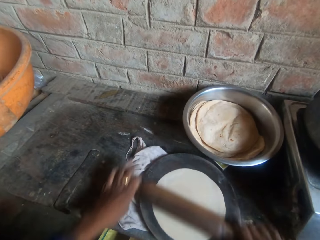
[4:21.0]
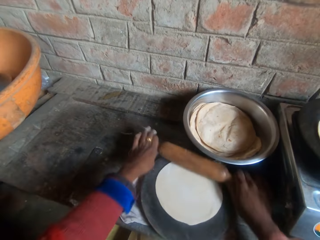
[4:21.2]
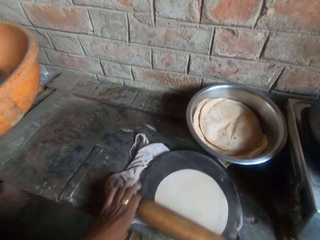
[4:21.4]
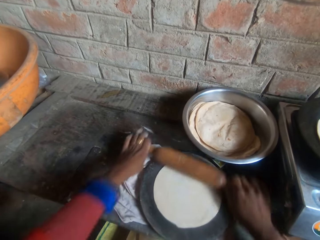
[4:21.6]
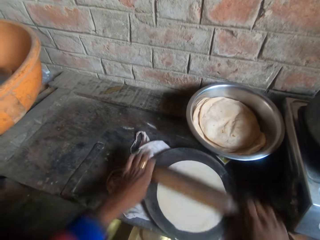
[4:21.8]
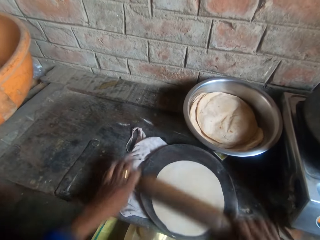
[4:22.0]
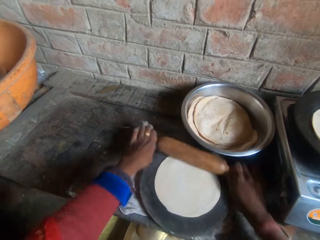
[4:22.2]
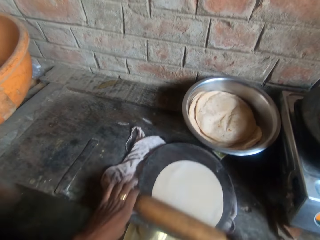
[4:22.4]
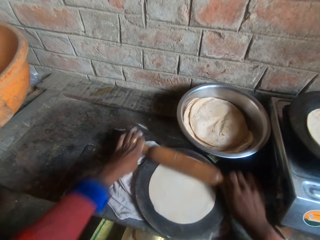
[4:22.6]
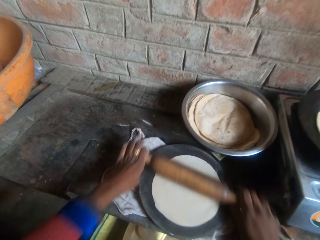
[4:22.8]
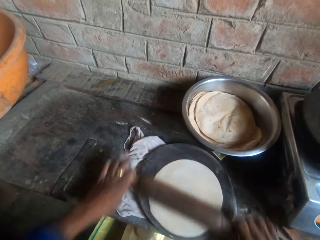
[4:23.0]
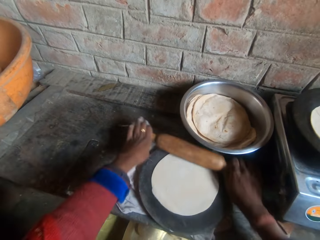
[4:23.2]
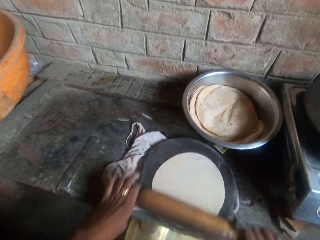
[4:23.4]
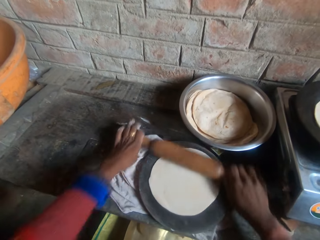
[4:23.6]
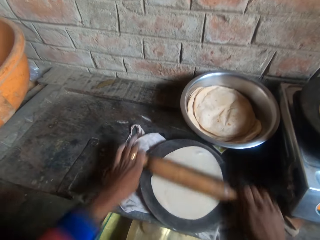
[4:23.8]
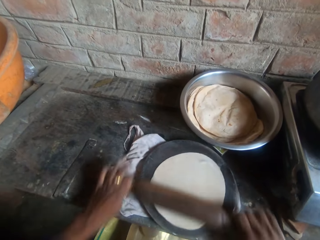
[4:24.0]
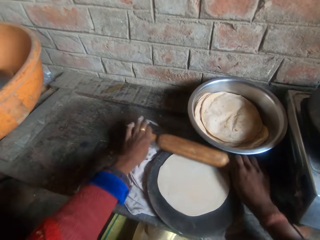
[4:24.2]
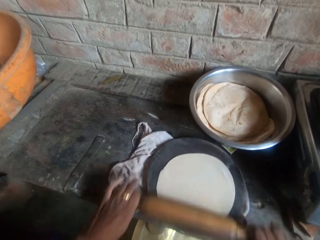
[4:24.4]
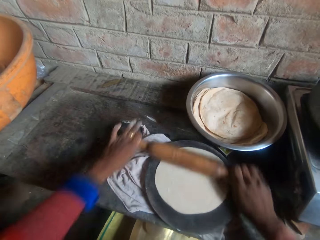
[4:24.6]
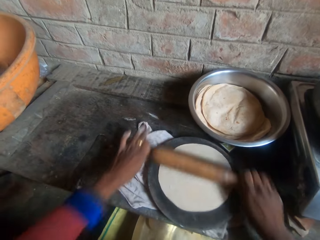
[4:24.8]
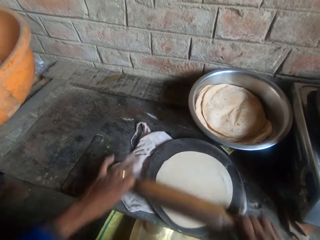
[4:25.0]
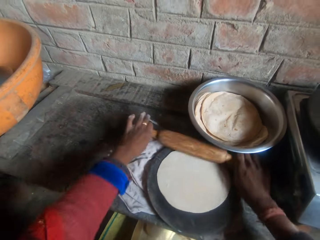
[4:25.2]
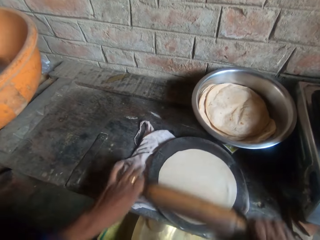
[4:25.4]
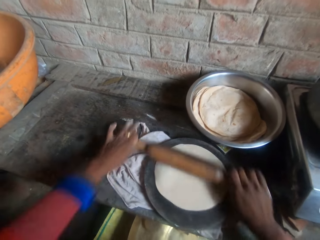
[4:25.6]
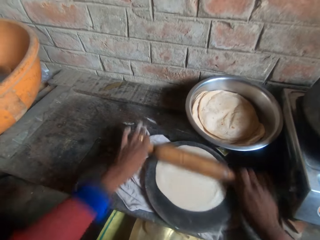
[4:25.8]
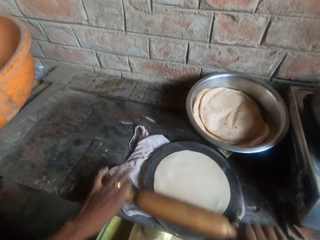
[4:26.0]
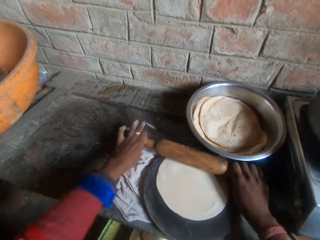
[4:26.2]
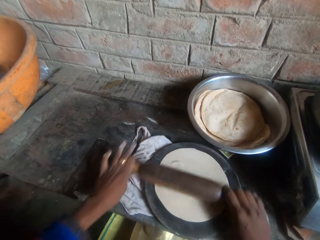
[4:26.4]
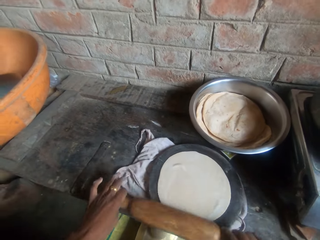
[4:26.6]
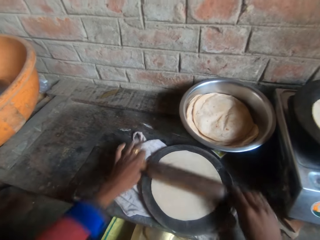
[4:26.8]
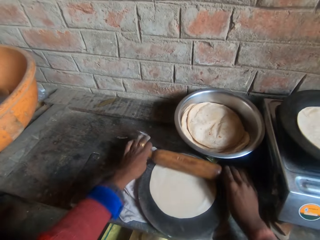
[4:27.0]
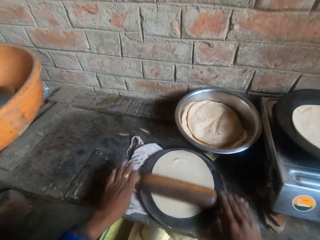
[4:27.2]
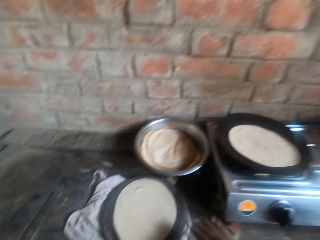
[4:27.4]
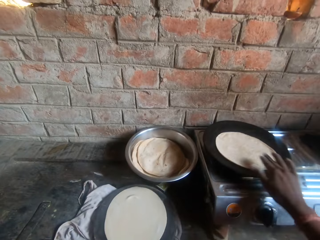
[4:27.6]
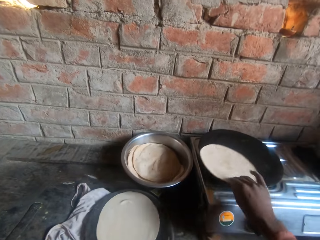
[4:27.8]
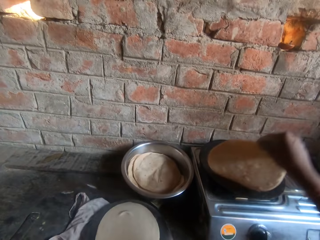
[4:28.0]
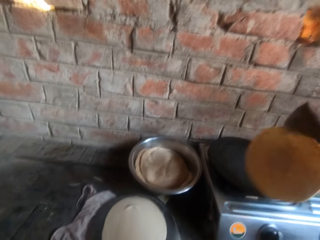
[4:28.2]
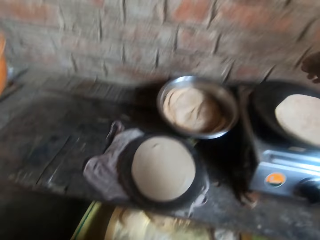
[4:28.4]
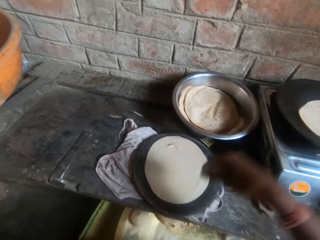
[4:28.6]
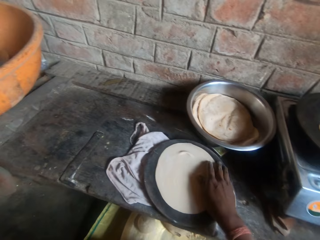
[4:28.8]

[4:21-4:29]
The camera wearer moves her hand forward, moves the flatbread towards her, and lifts up the flatbread. They flip the dough on the girdle with his hand. They drop the flatbread on the pan.

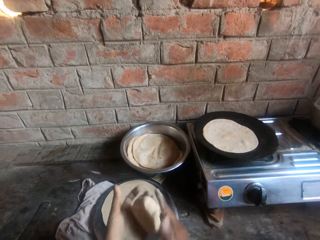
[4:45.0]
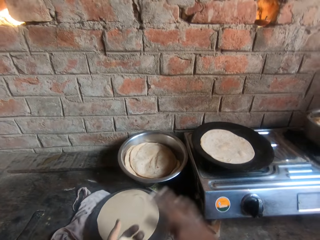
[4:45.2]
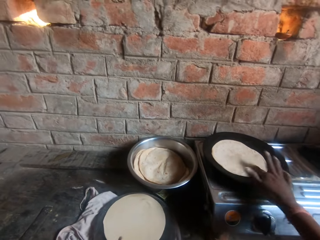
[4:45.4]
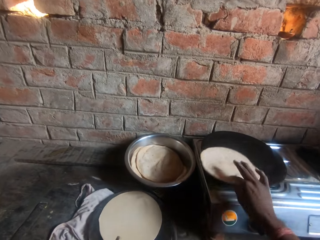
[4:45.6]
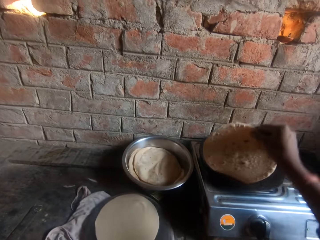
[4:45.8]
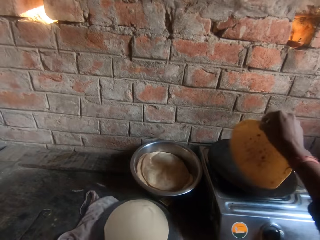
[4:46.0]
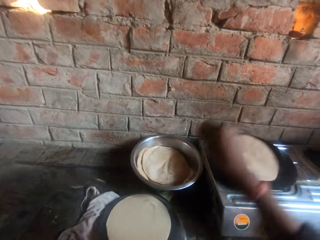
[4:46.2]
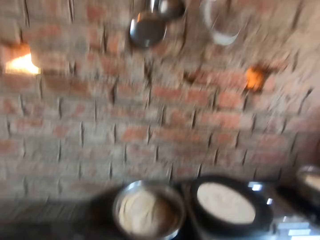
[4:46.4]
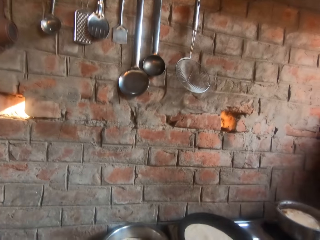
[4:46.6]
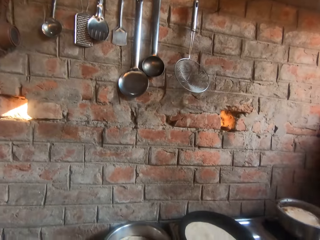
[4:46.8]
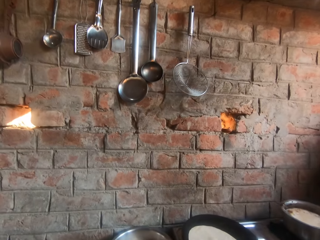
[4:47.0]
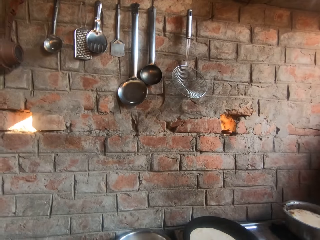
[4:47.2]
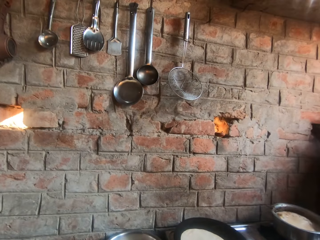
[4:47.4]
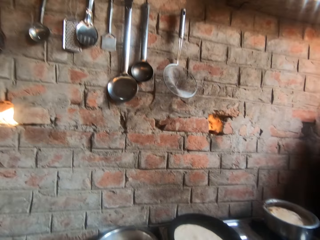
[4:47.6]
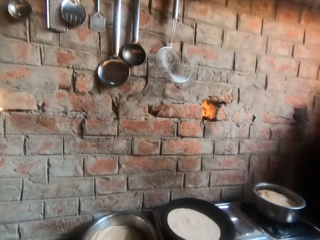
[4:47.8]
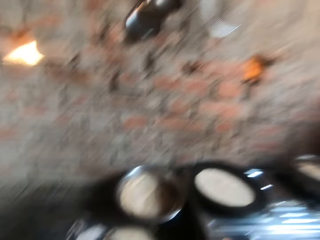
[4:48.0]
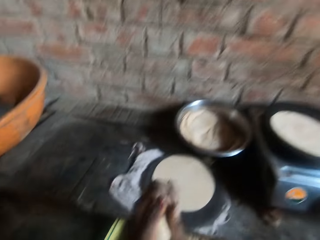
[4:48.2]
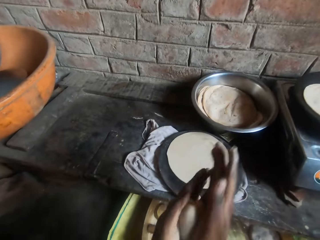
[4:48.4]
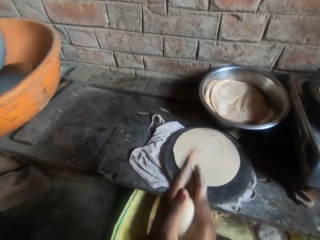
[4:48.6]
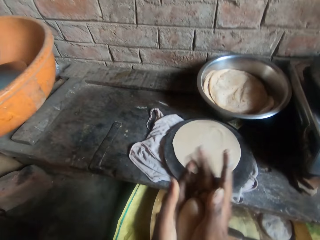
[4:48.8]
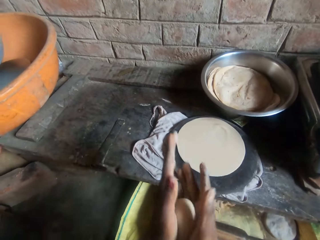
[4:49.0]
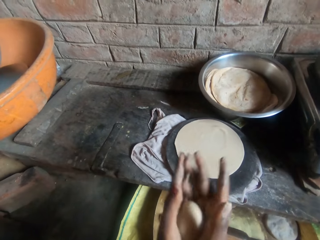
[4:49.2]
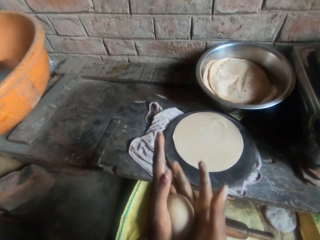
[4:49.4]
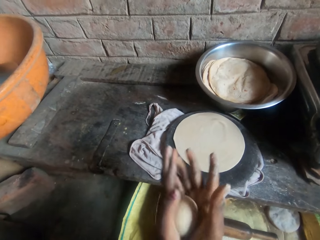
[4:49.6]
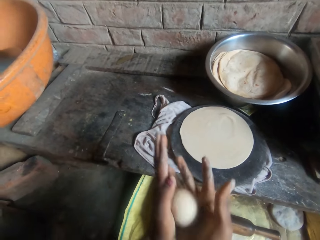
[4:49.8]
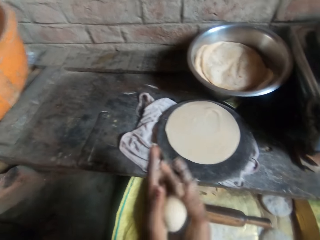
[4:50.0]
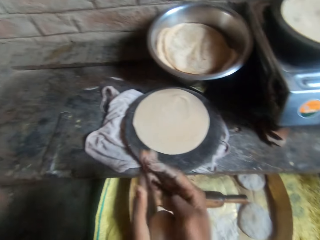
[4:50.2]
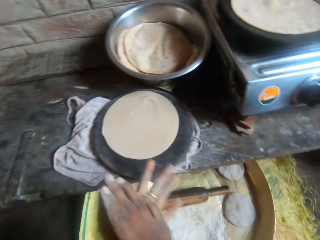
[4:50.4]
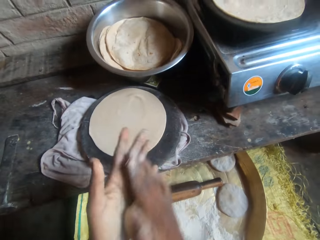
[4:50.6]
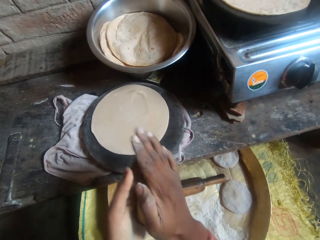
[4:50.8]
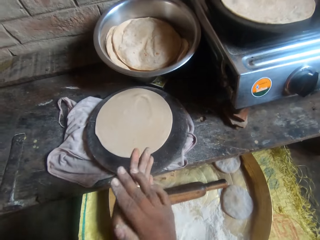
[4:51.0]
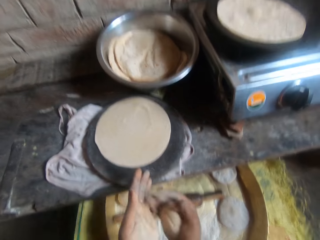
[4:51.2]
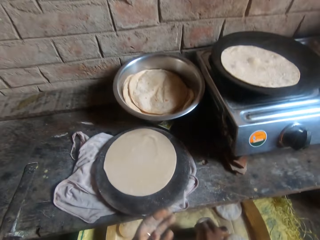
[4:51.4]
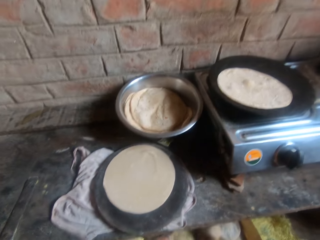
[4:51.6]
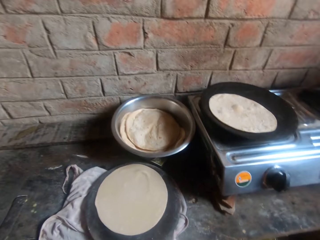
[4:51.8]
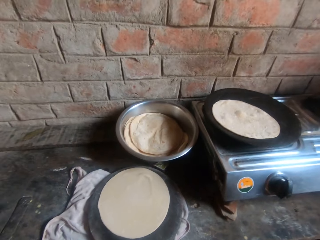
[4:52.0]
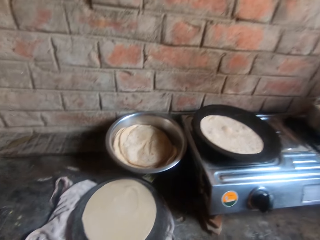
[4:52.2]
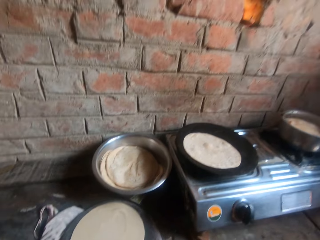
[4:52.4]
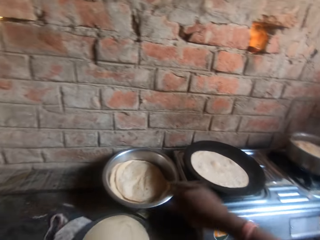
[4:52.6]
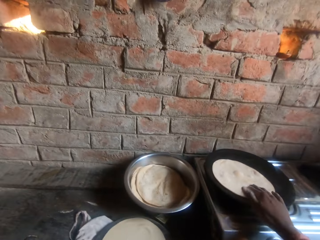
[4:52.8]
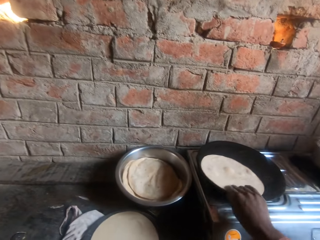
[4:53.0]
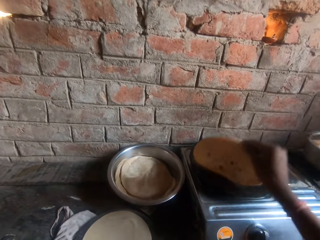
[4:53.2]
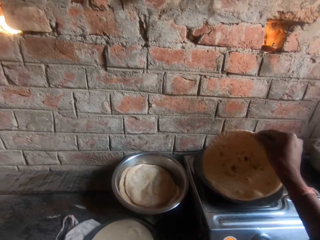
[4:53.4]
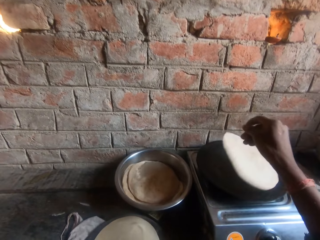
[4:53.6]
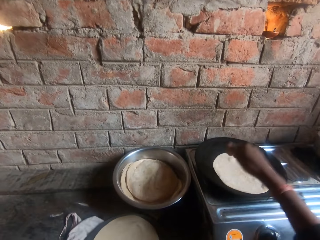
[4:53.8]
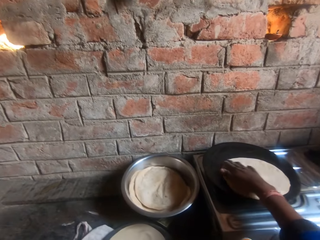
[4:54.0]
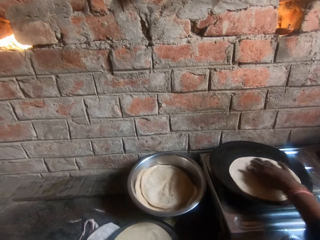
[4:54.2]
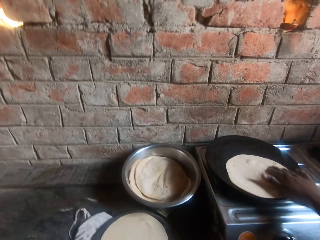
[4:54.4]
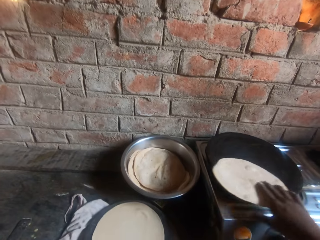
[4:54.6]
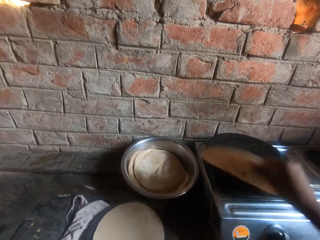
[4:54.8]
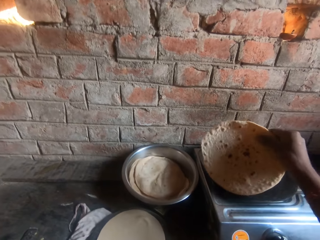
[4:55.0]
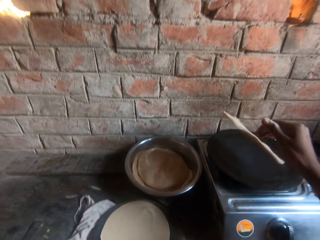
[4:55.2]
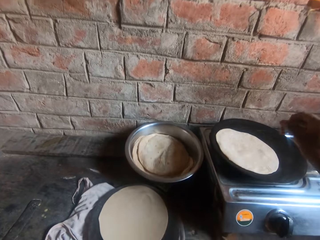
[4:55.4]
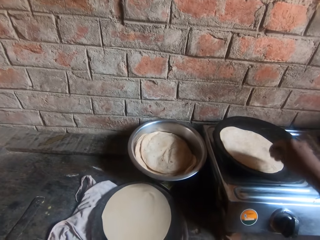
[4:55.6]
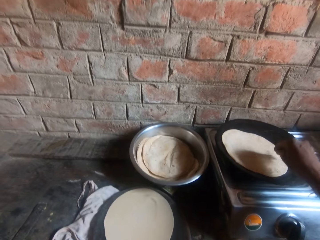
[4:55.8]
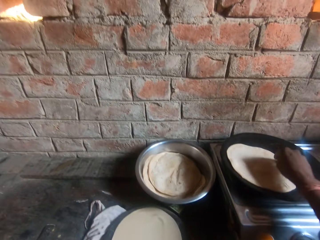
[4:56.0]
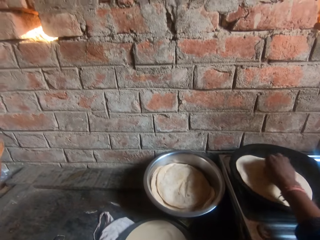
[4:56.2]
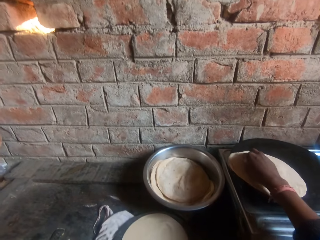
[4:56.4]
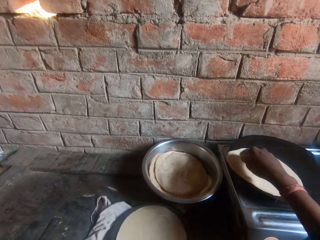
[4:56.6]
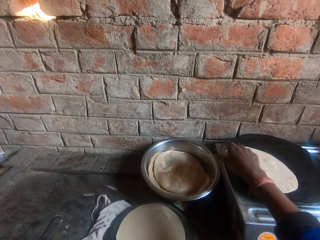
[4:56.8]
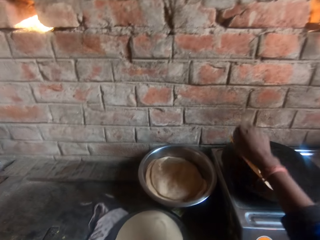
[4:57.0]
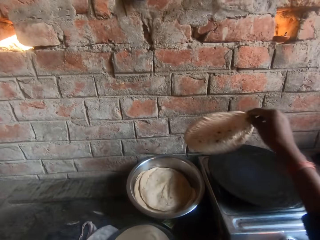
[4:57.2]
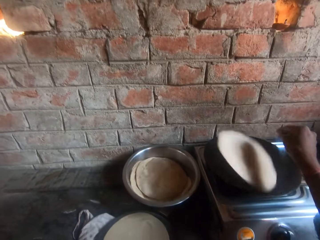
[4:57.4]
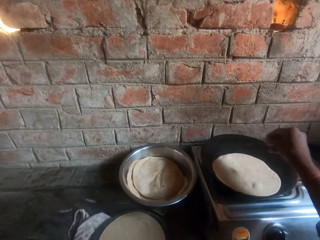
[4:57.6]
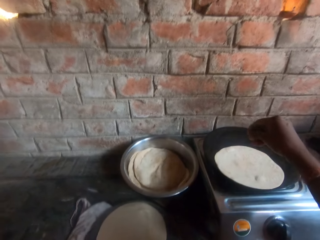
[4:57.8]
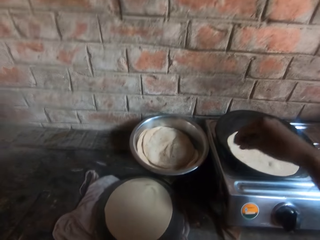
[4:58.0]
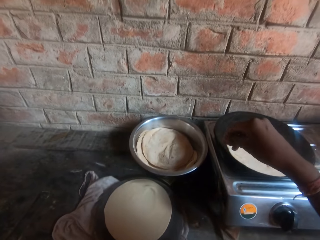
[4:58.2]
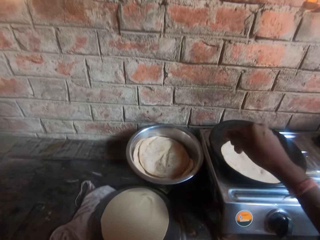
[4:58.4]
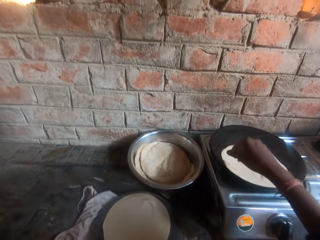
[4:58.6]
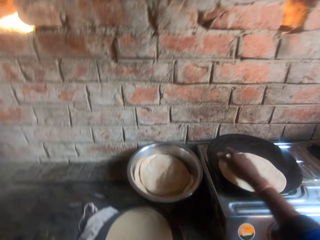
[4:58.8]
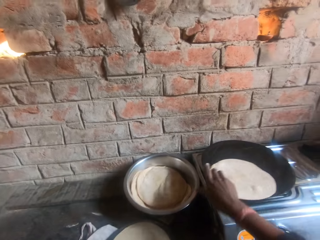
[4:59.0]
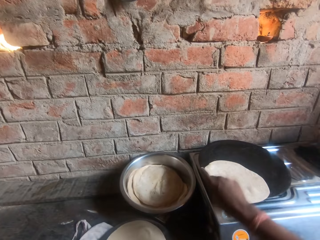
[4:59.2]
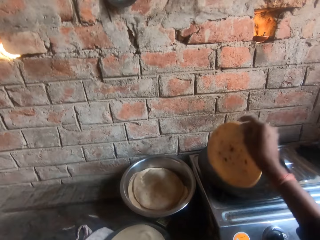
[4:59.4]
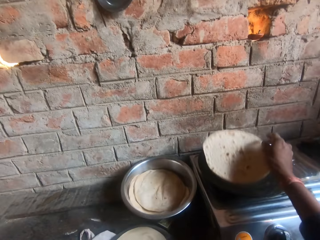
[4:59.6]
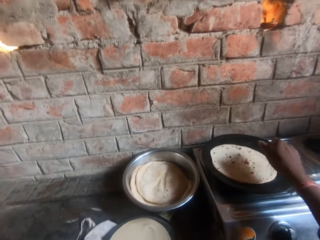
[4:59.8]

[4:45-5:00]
The camera wearer lifts the tortilla on the pan. He flips the roti on the griddle. He looks at the cutlery on the wall. He kneads the dough with his hands. He rolls the dough in hand. He lifts the tortilla on the pan. He flips the roti on the griddle. He lifts the tortilla on the pan again.
